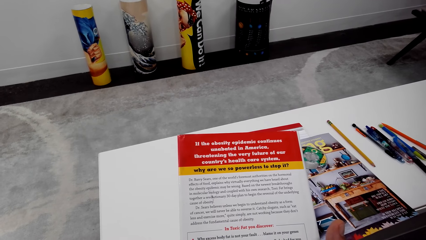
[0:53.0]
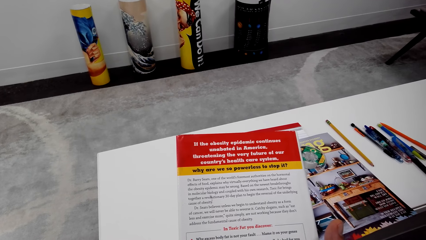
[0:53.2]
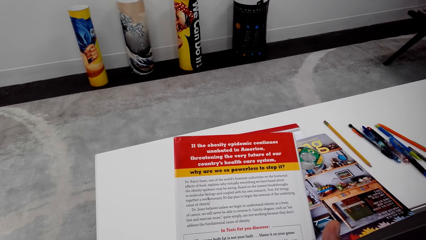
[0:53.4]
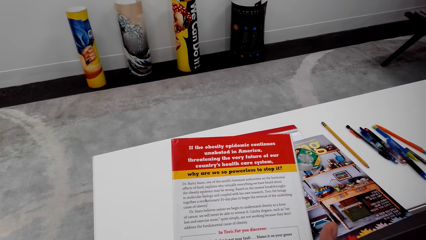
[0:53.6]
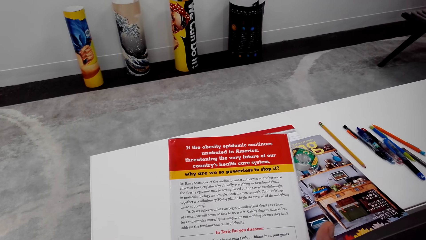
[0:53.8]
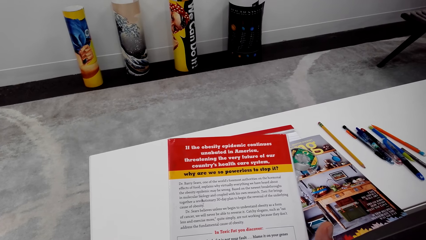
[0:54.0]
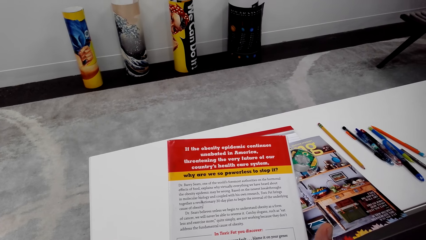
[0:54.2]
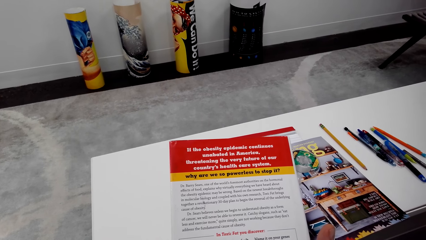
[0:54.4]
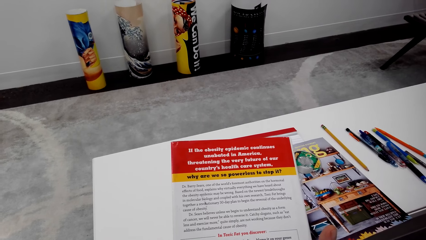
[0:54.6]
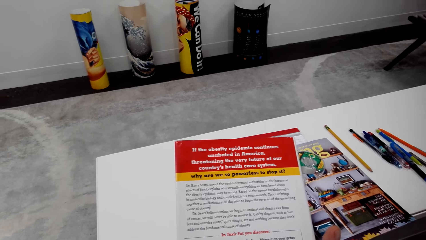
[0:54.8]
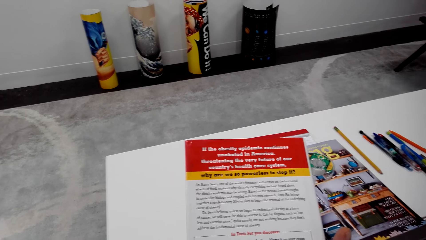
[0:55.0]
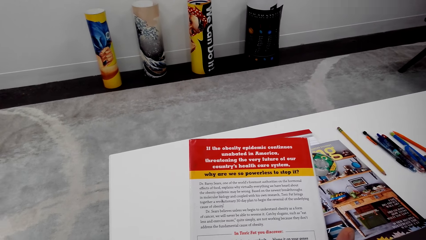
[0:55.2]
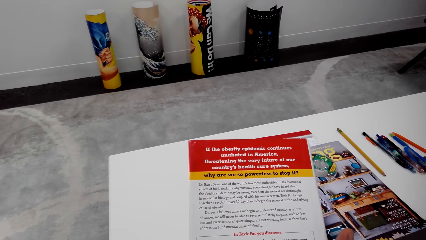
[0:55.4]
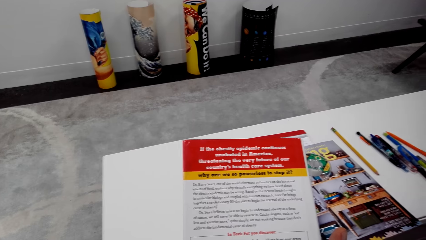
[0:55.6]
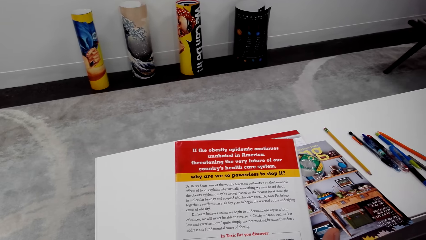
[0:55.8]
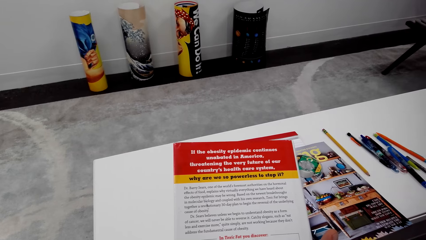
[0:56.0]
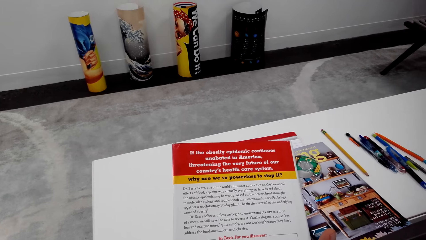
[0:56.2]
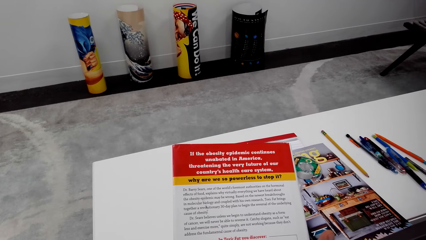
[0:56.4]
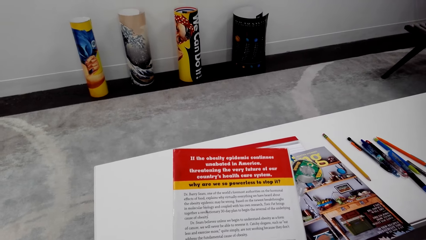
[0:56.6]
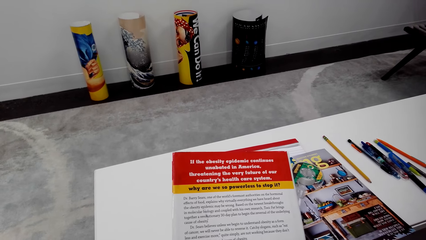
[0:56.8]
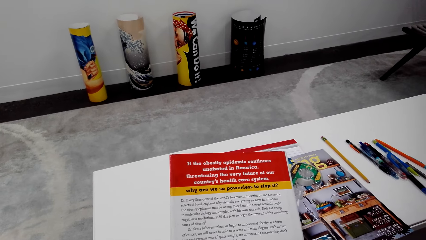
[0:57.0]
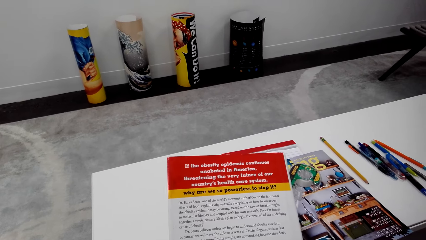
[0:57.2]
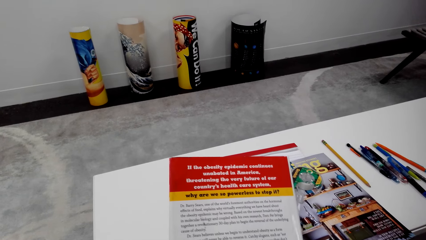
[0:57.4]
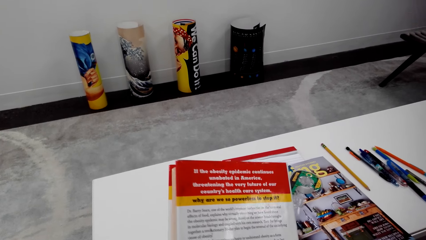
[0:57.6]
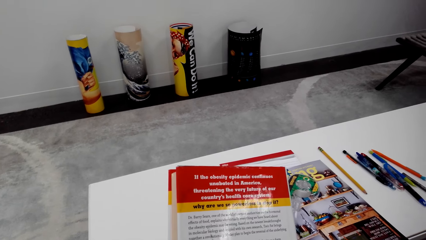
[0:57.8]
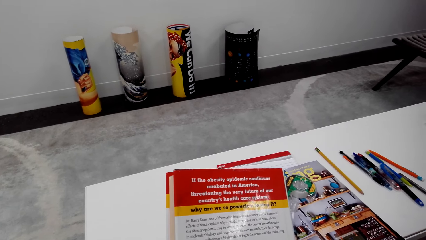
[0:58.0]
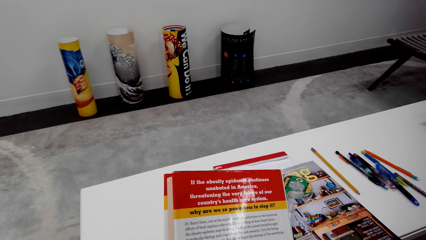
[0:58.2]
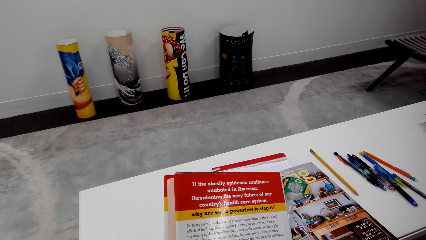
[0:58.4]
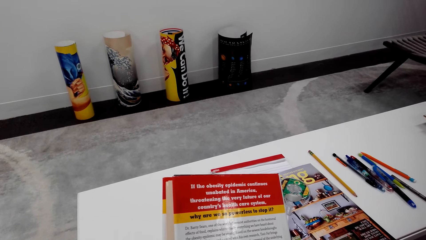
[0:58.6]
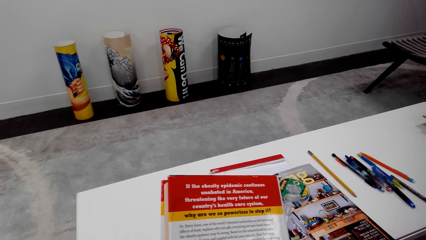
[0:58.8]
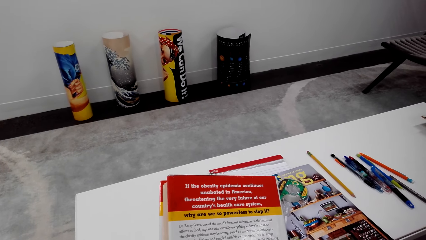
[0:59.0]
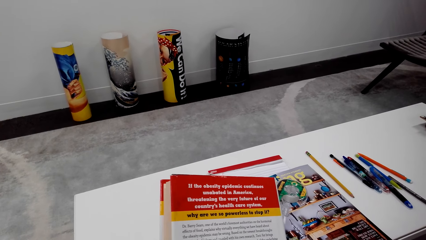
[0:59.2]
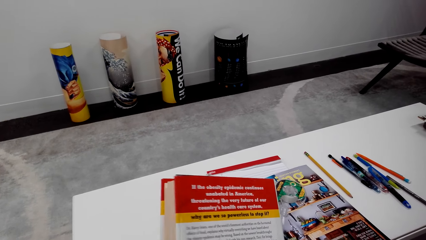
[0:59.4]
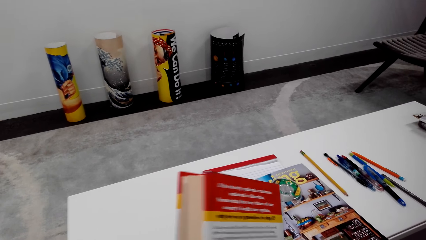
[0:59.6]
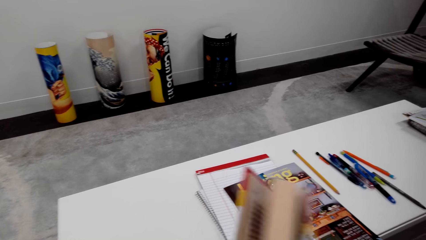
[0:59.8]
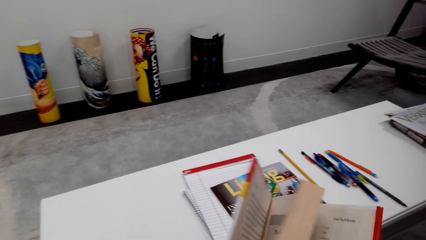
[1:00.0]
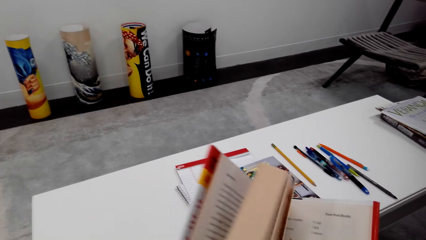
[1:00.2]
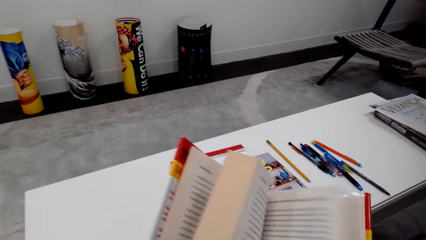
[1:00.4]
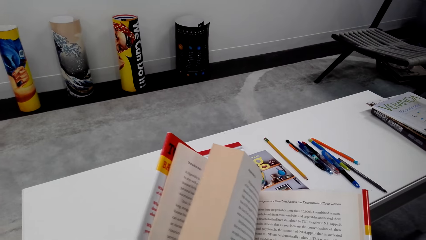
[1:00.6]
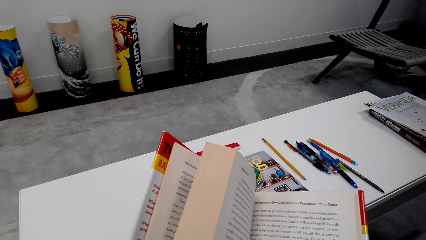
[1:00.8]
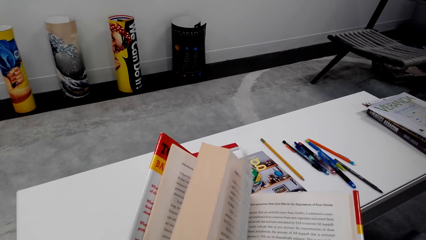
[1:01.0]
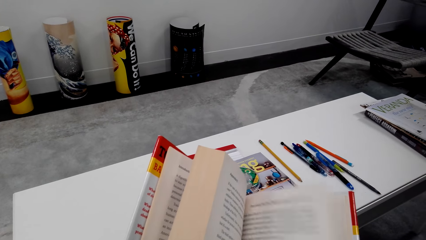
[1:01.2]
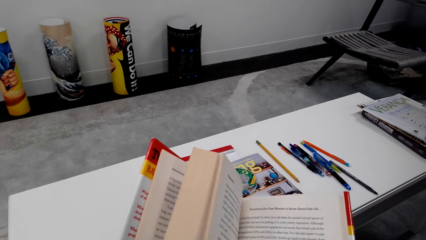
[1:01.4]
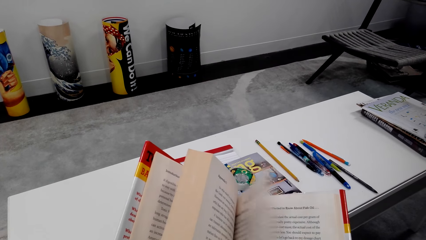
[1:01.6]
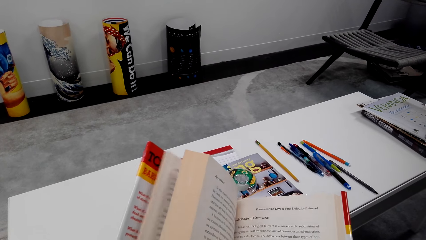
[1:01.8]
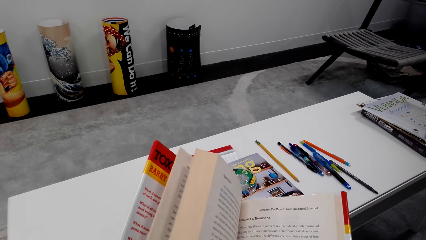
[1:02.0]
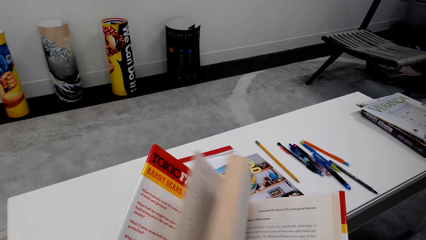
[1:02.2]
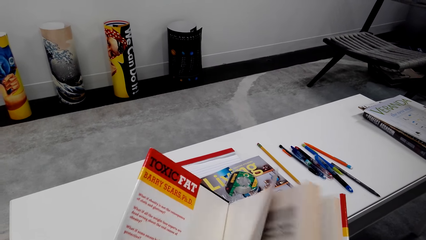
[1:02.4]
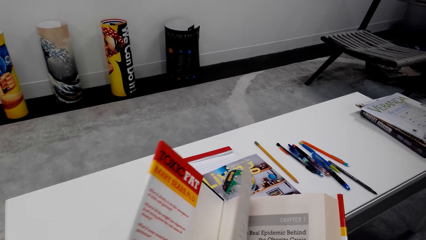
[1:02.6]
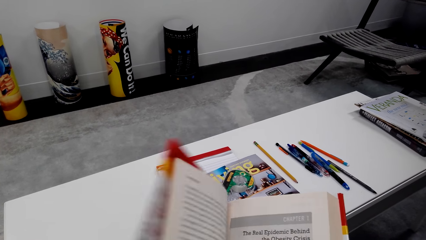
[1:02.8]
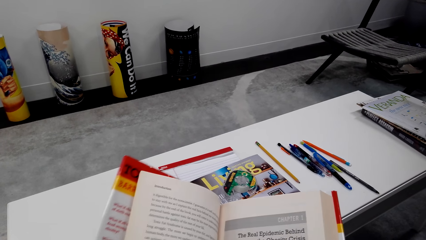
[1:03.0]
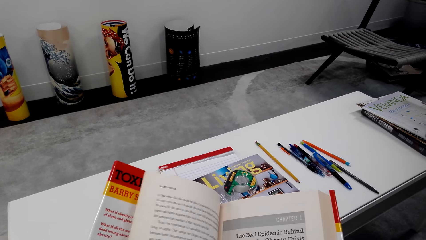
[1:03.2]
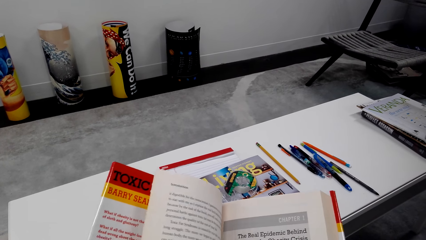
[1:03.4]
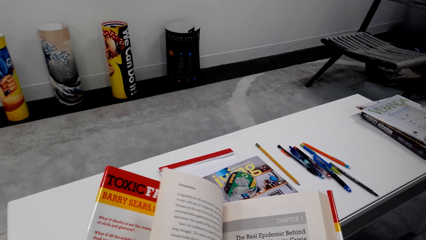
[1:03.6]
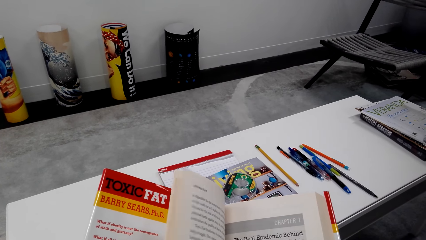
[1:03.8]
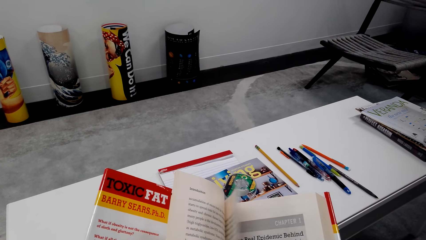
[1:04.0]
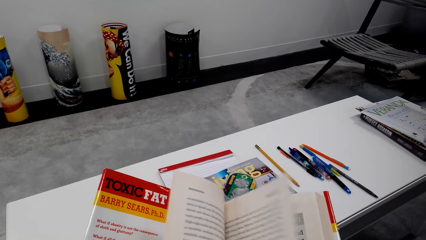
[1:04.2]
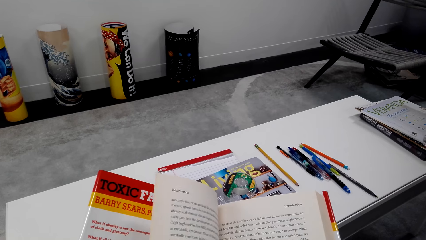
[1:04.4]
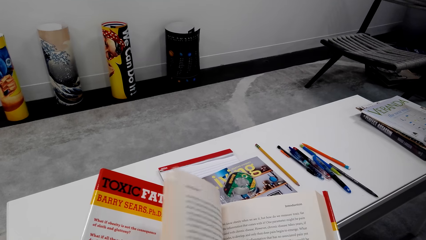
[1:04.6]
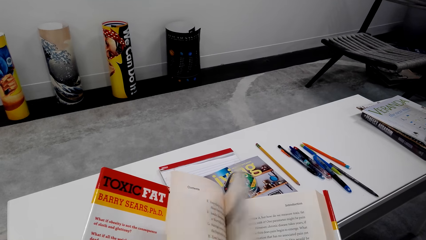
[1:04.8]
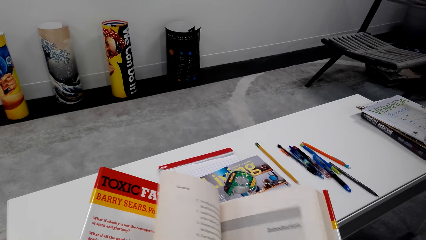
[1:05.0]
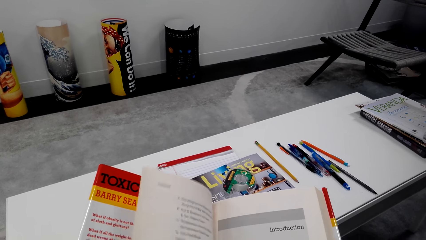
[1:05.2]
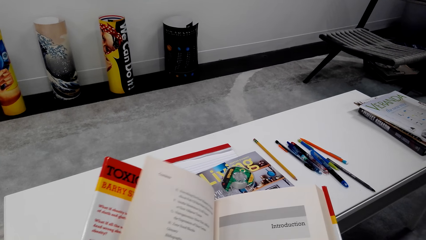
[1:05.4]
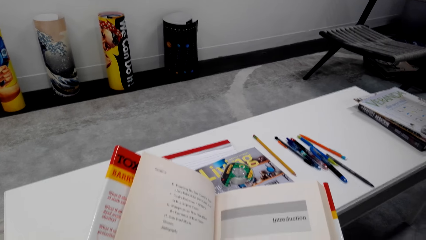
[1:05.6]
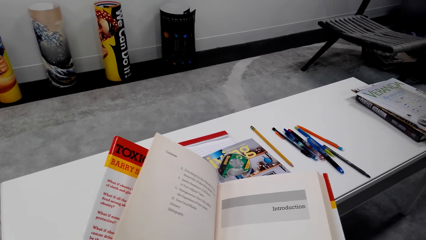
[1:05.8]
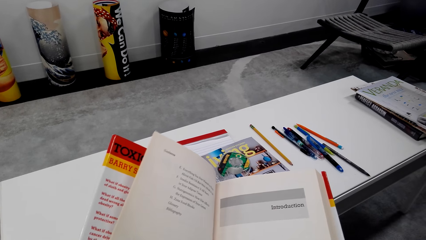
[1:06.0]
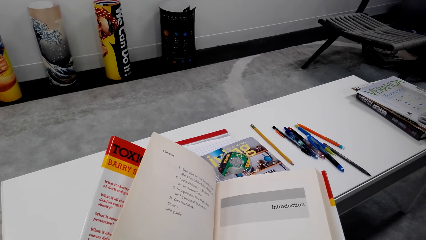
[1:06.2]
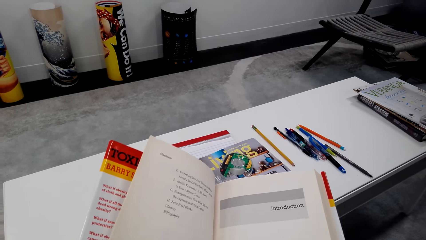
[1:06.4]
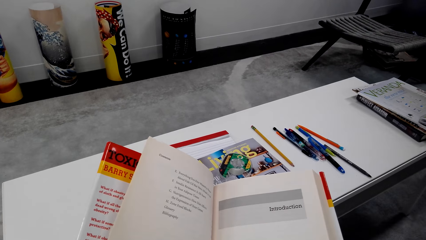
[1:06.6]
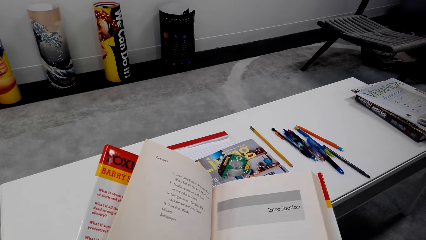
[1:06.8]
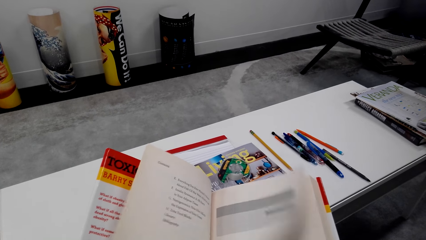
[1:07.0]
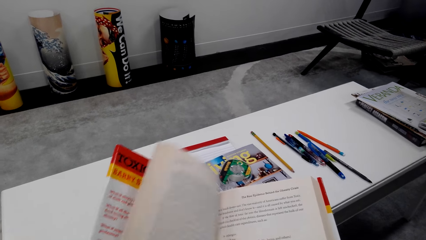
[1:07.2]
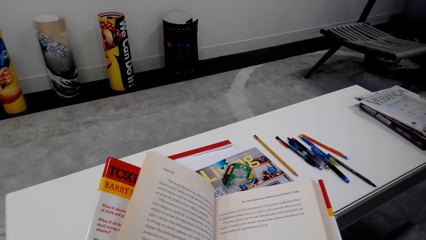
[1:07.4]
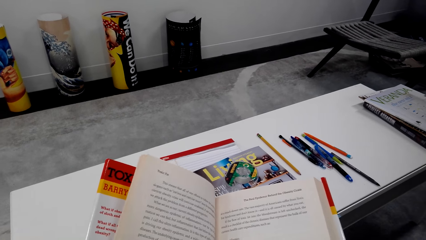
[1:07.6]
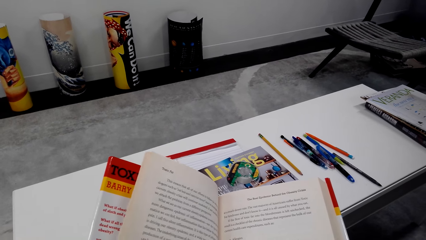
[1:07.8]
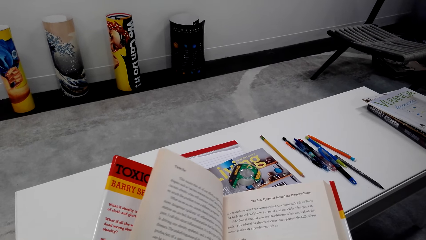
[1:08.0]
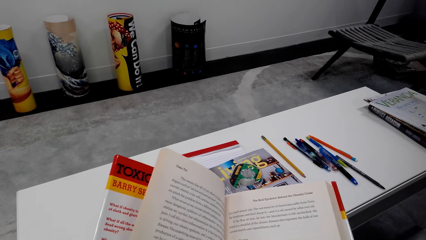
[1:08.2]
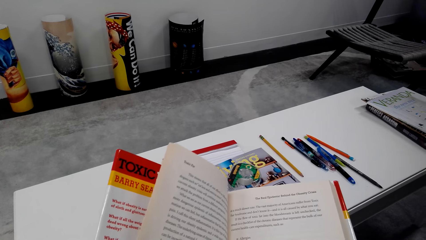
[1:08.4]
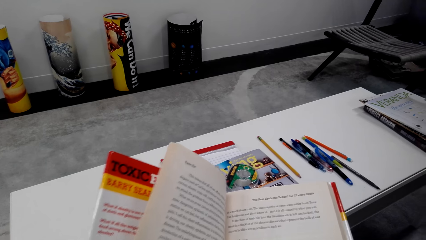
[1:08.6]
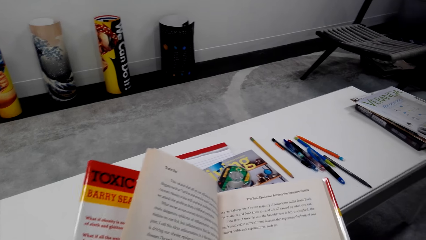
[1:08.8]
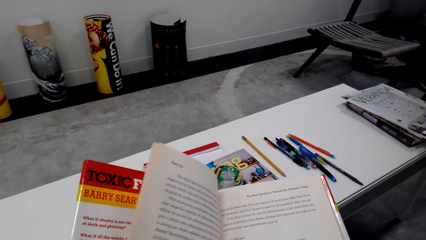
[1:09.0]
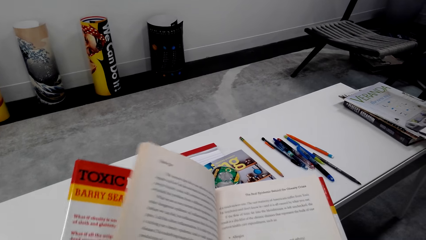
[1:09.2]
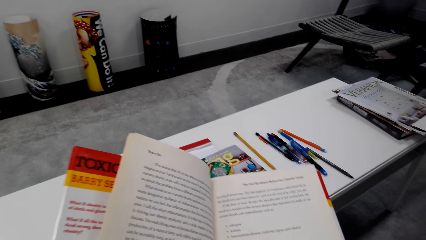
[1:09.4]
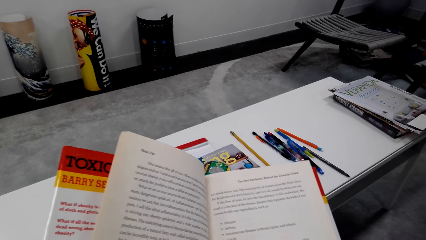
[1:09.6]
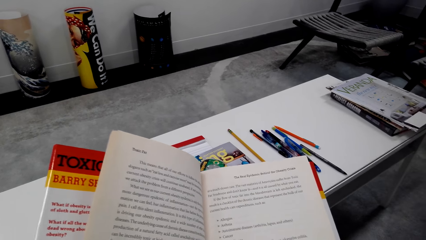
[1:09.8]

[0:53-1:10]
The camera wearer opens a book. They flip the pages.
